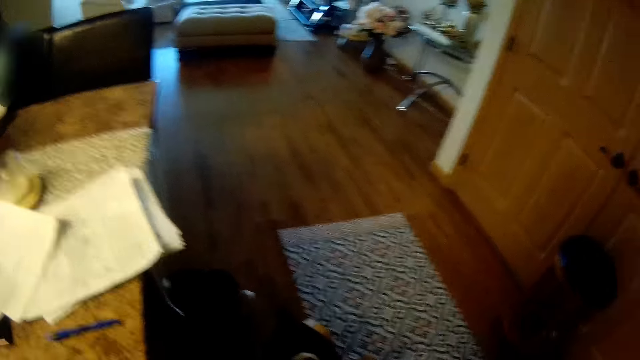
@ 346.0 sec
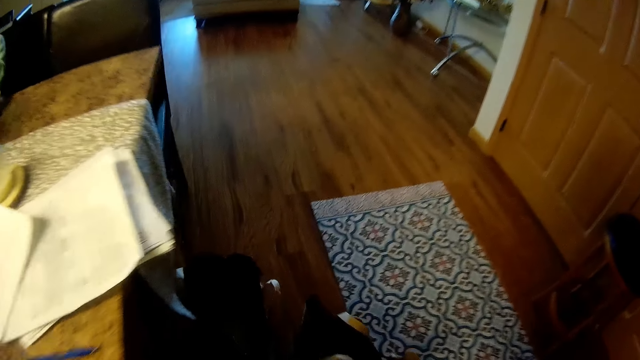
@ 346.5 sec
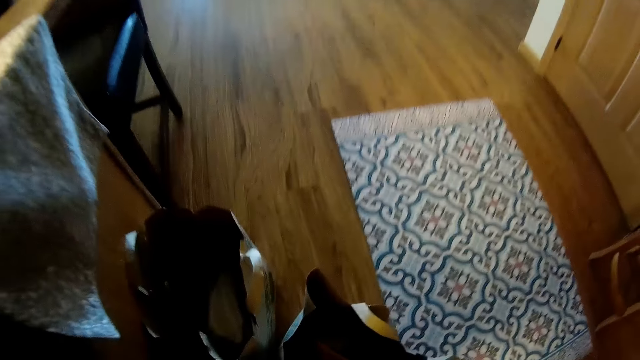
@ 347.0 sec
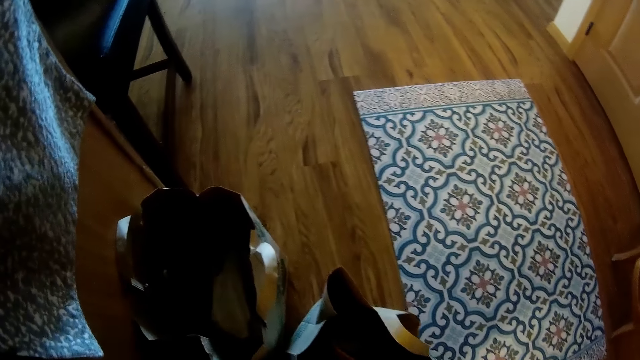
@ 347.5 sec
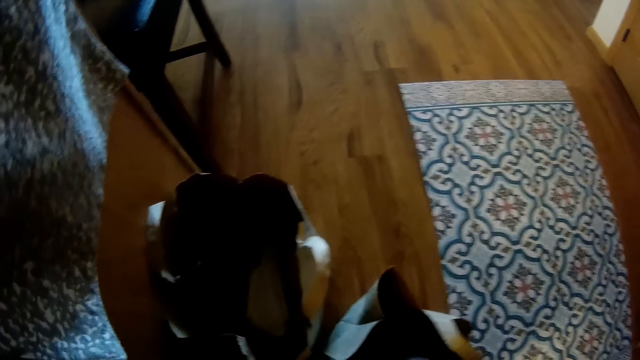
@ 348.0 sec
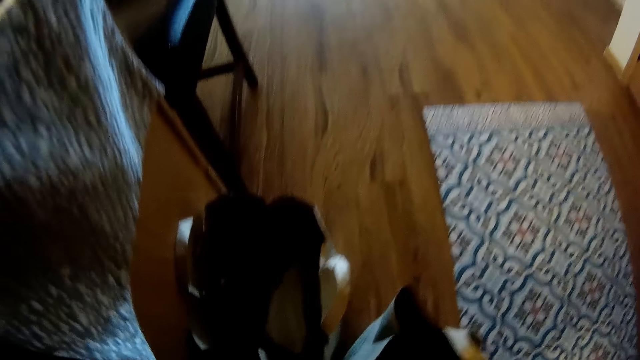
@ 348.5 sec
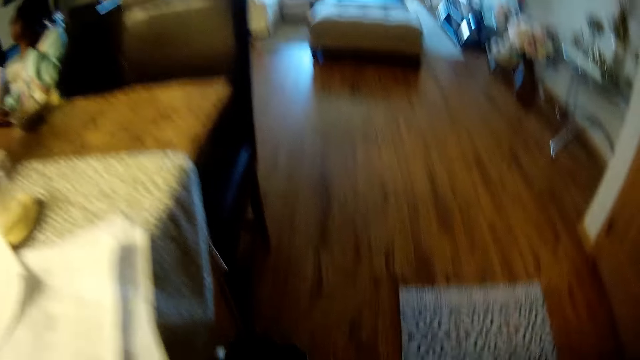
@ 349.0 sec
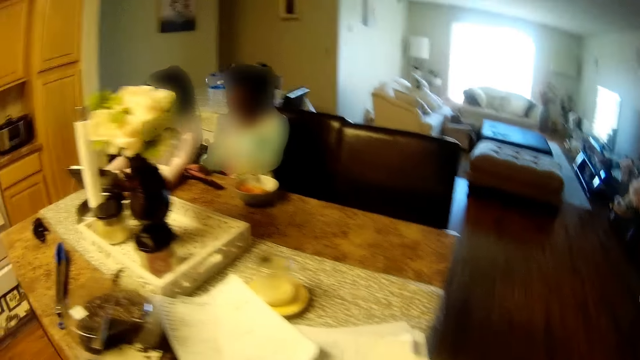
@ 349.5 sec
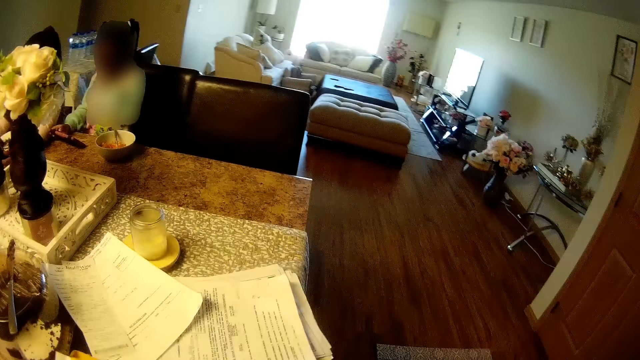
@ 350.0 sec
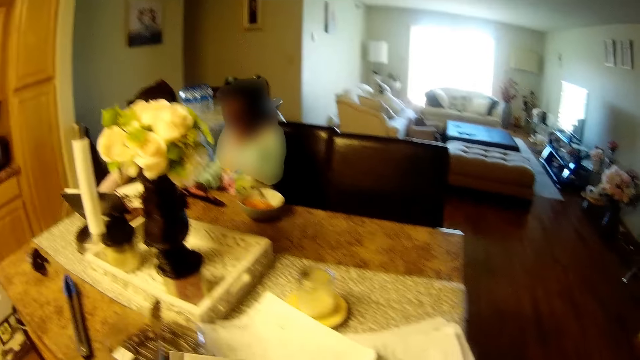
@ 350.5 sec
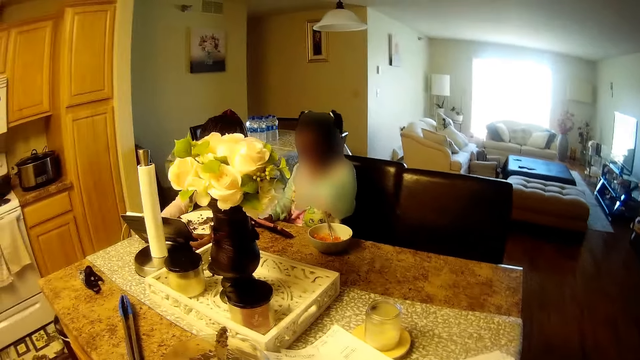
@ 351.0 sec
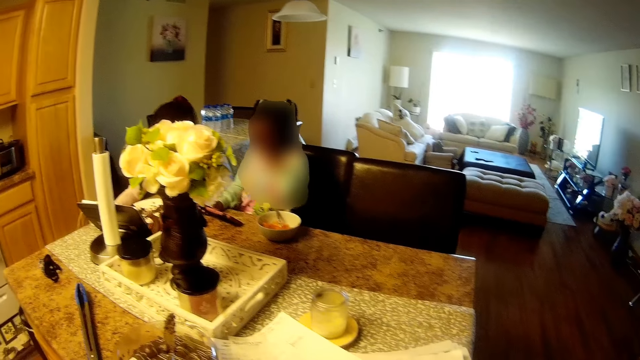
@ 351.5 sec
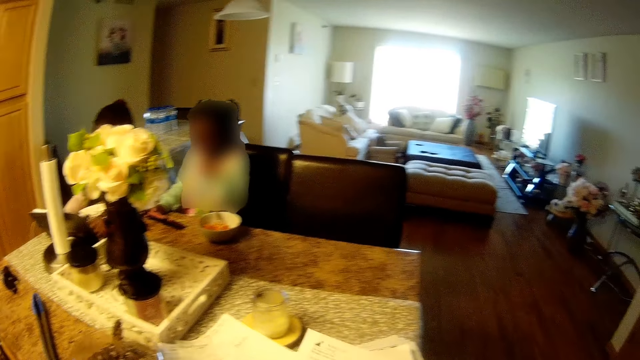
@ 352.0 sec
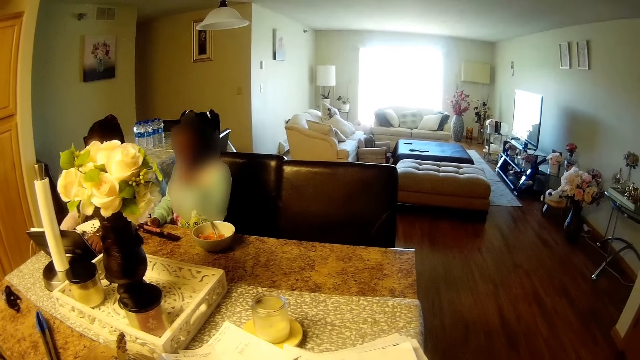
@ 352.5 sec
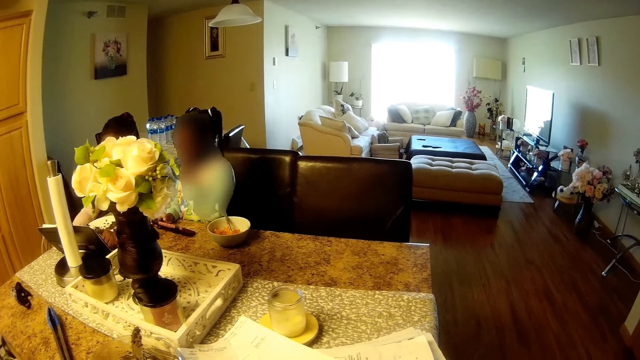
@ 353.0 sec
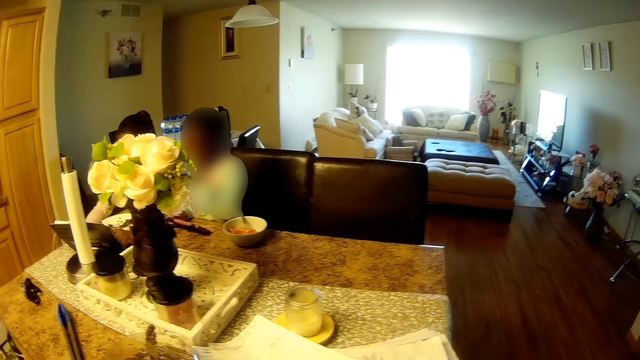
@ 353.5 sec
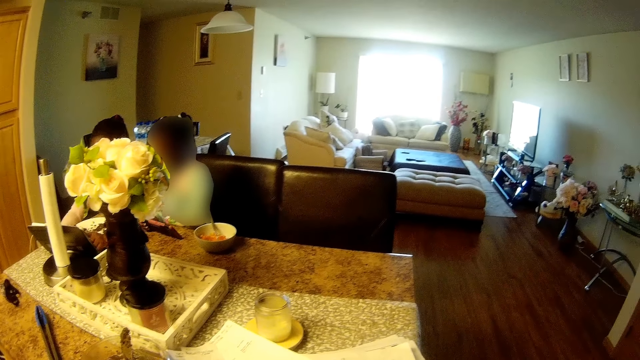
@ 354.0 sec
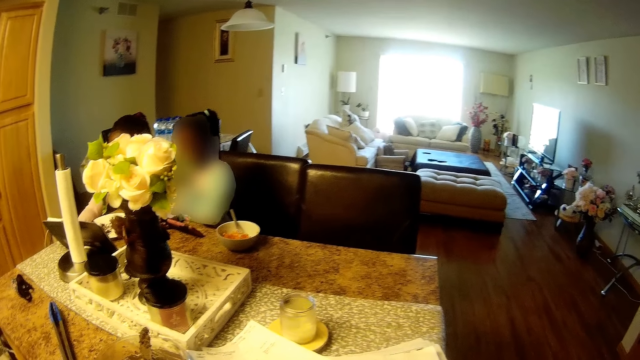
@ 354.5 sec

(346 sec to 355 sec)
The camera wearer takes out an envelope and some papers from a grocery bag on the floor with her right hand. She sorts out the papers with her hands. A child converses with another child.

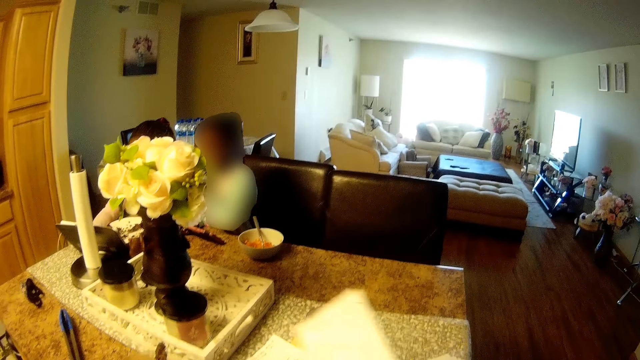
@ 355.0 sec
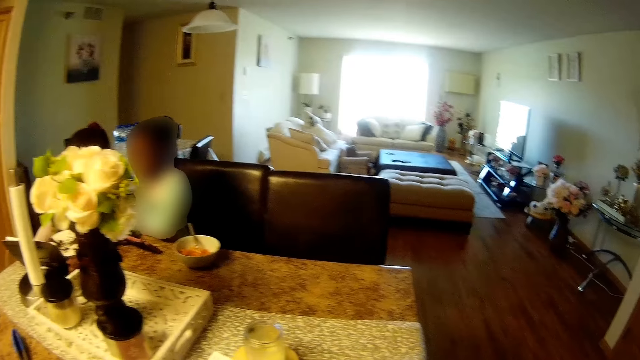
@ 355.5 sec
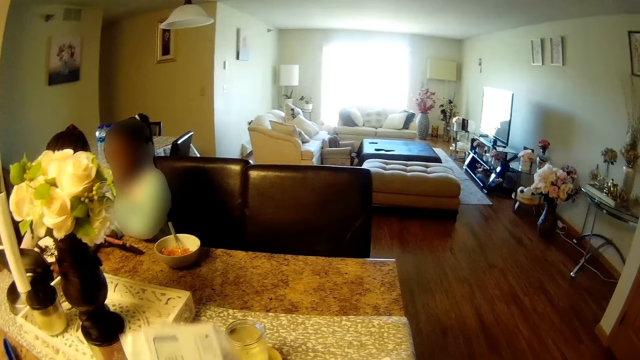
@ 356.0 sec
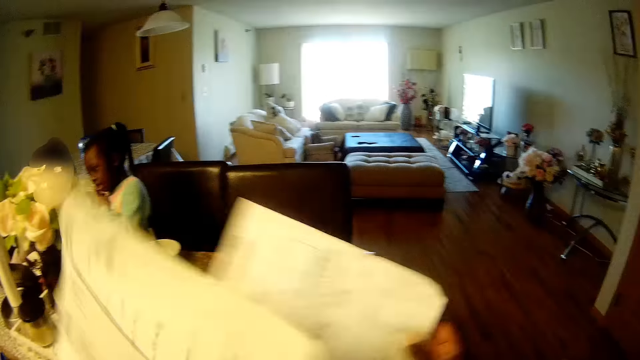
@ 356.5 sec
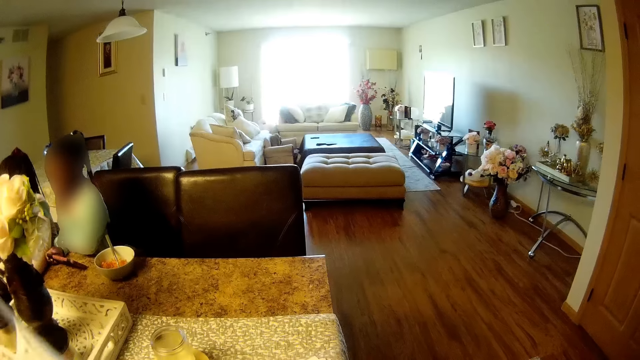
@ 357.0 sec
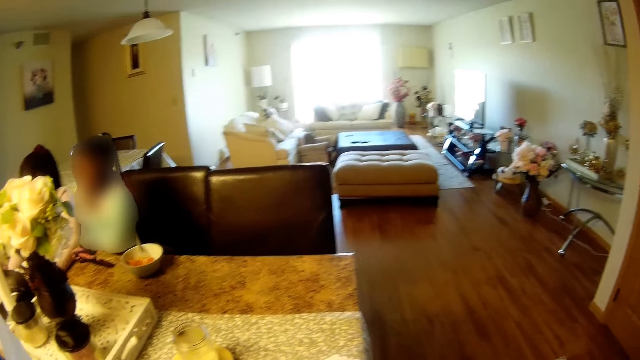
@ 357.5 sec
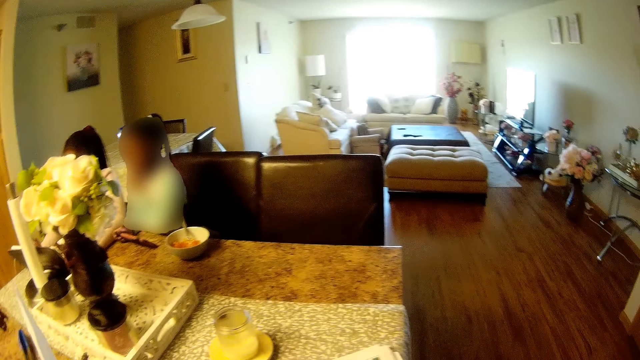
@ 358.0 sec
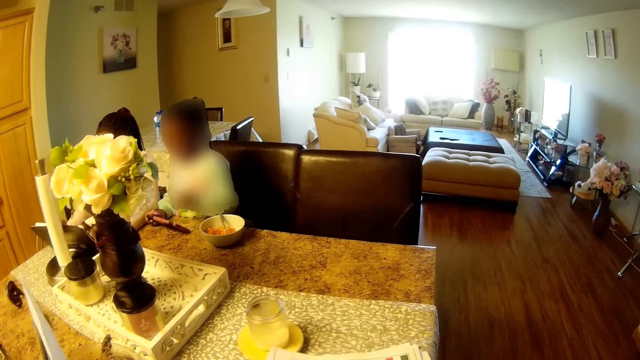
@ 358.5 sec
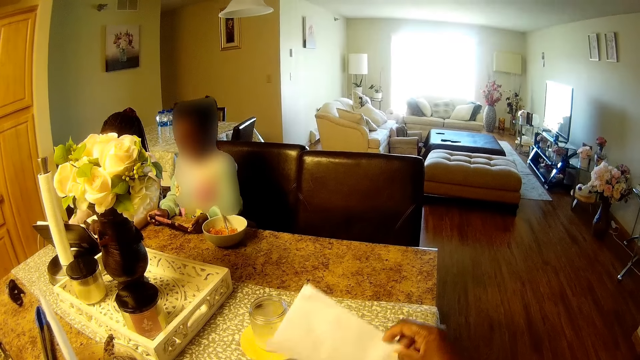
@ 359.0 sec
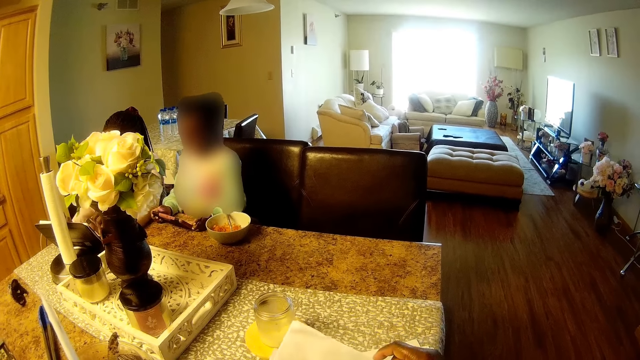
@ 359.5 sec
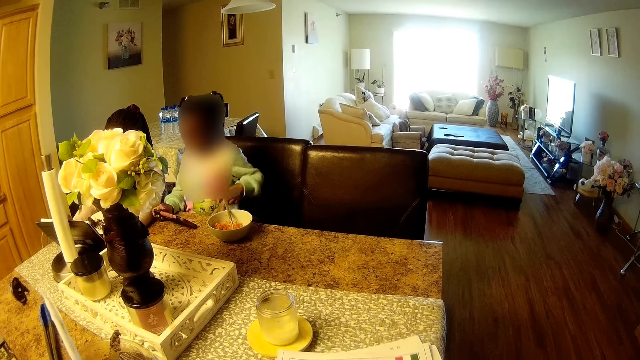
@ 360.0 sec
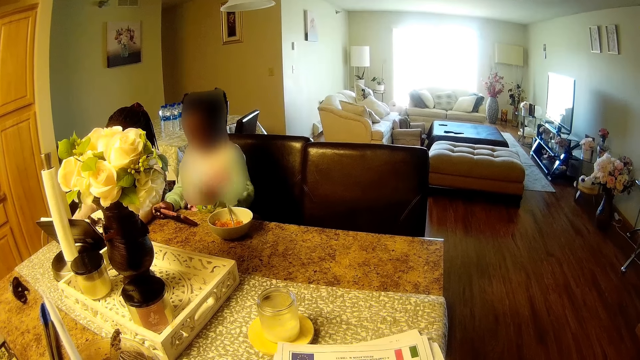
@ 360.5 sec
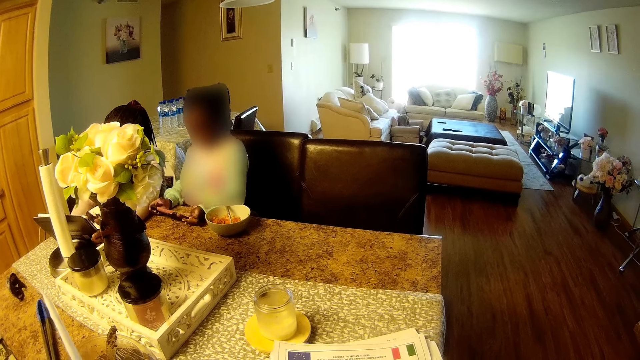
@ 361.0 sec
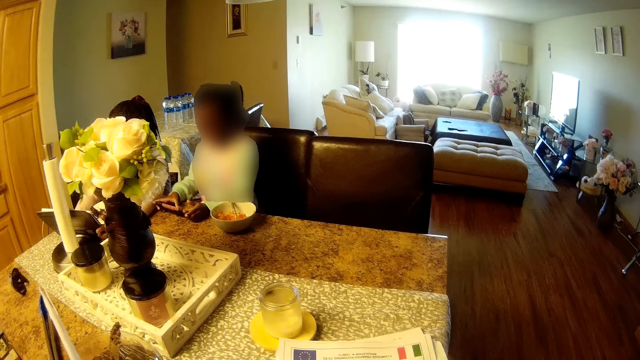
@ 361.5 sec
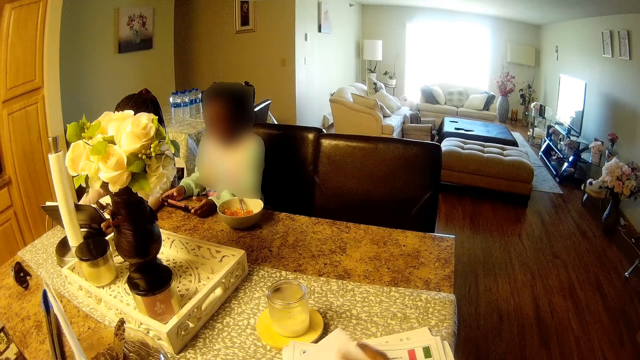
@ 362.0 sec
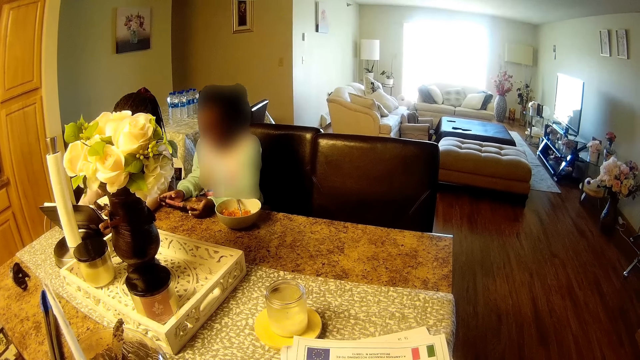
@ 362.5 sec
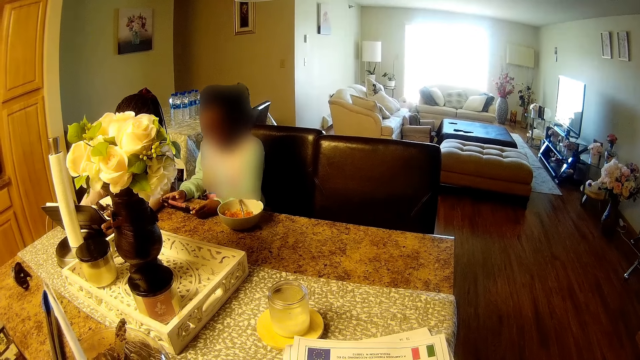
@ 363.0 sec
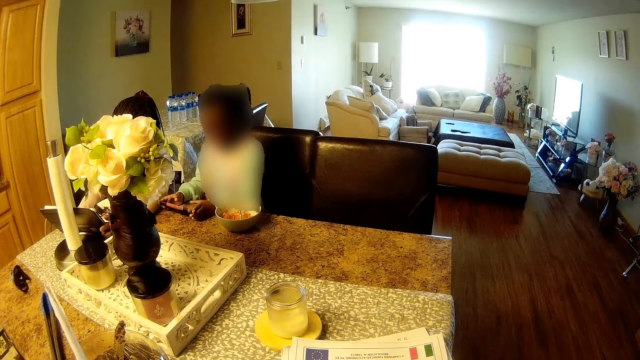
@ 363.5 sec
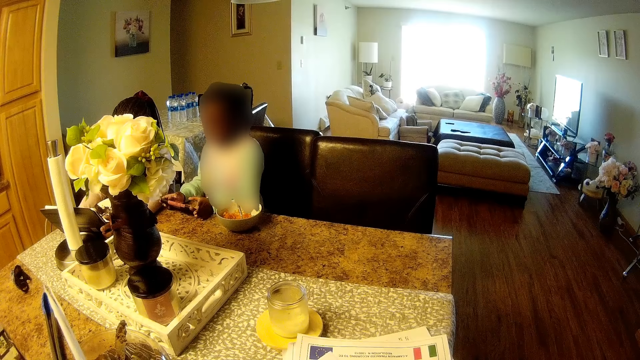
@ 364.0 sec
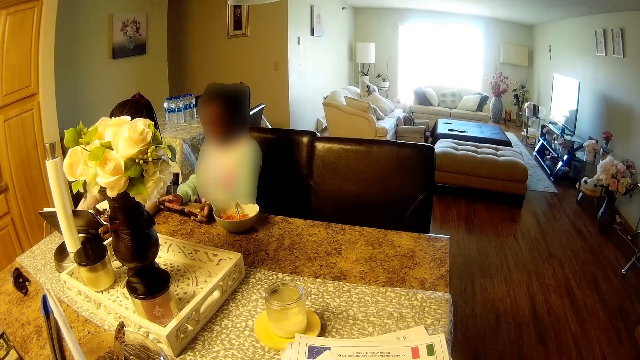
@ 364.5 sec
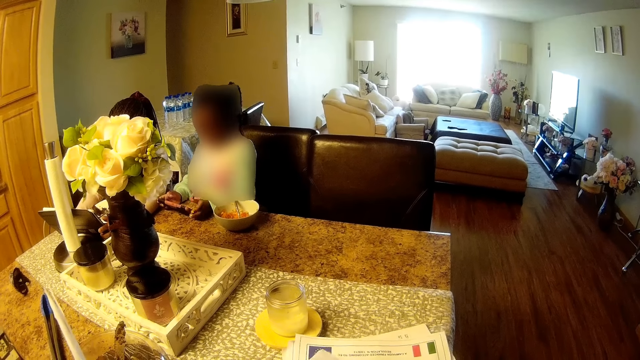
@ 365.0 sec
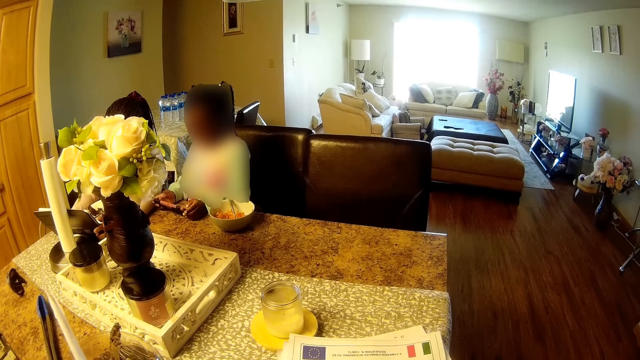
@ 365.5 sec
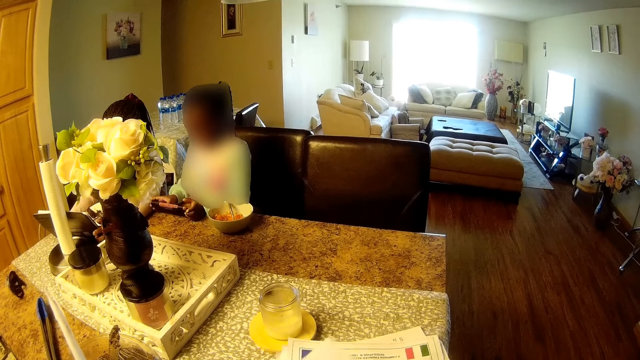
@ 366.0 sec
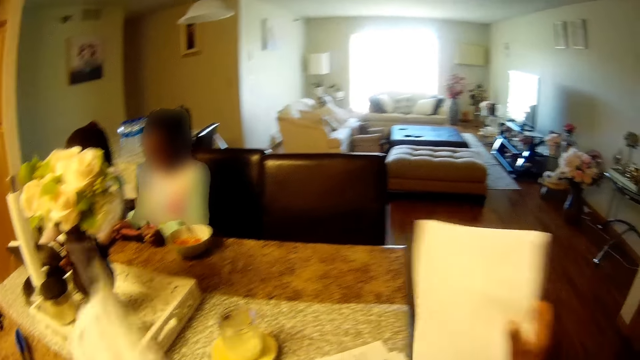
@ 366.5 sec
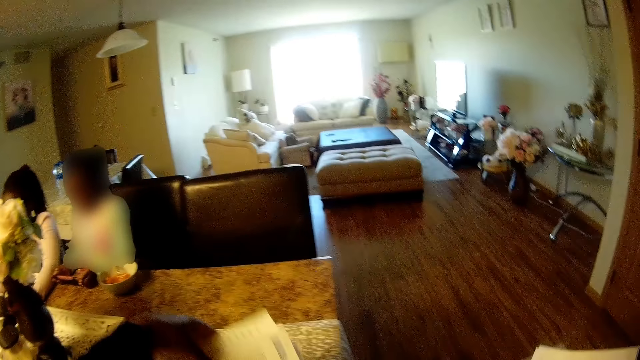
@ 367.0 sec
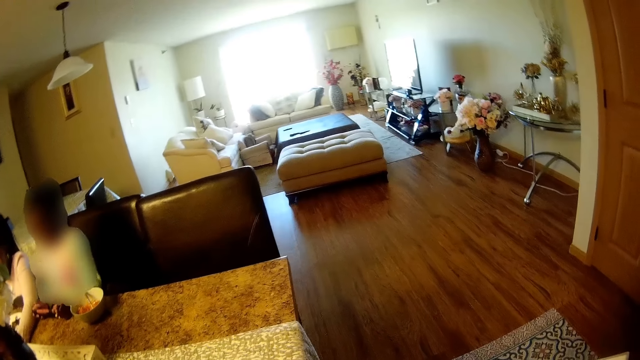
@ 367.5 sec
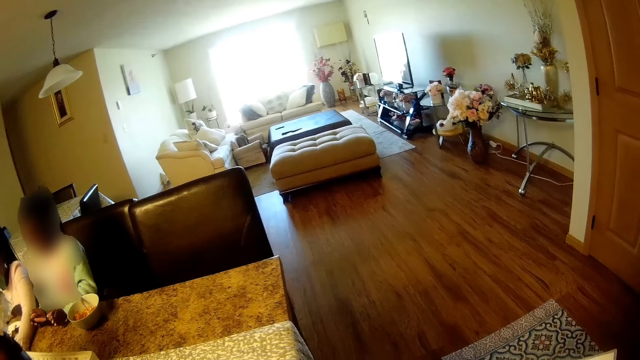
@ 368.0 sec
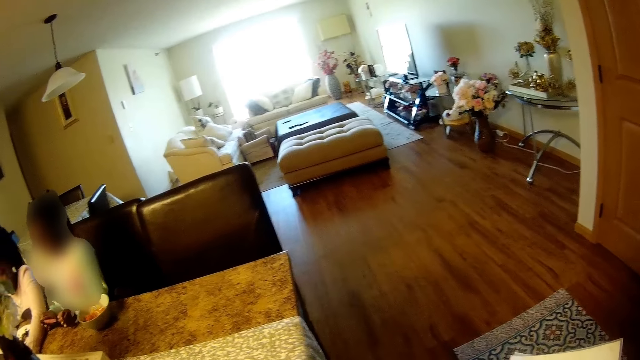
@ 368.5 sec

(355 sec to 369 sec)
The camera wearer places the paper on the other papers. She picks some papers from the countertop with her hands. She checks some papers on the countertop with her right hand. She looks around the room. She holds the paper. She looks around the room. She picks some papers on the kitchen countertop with her right hand. She drops the papers in her left hand on top of some papers on the kitchen countertop.
